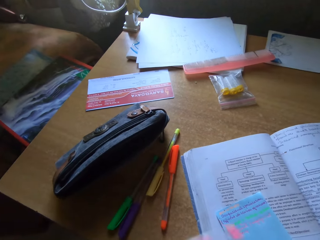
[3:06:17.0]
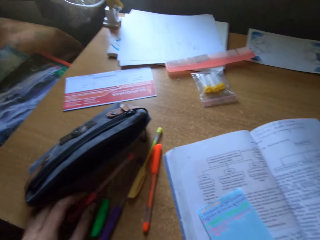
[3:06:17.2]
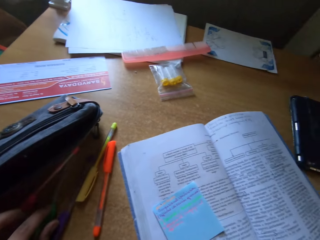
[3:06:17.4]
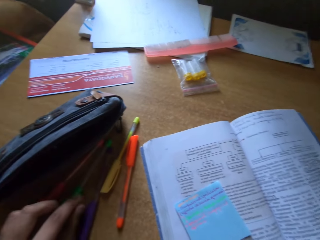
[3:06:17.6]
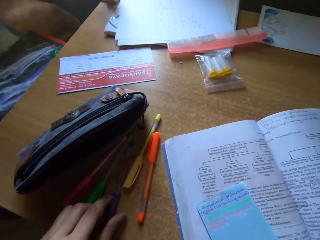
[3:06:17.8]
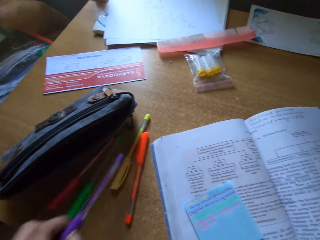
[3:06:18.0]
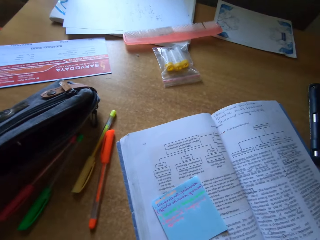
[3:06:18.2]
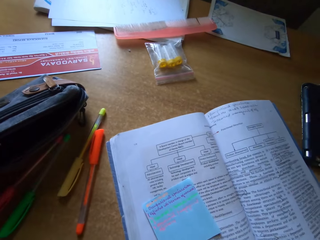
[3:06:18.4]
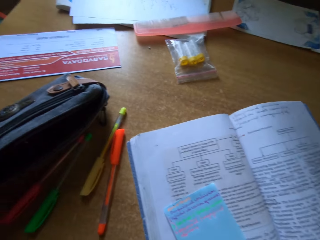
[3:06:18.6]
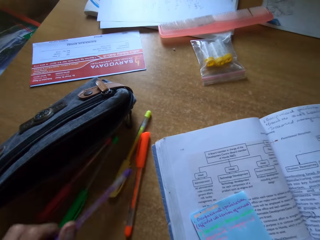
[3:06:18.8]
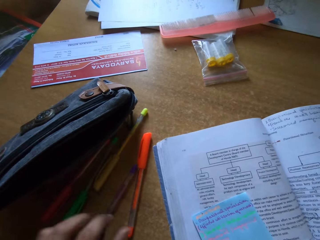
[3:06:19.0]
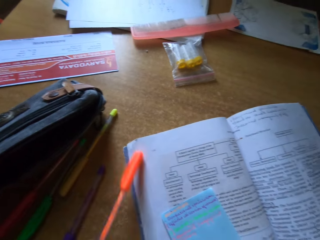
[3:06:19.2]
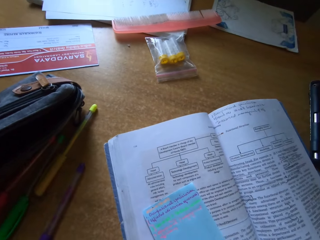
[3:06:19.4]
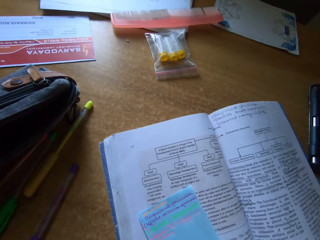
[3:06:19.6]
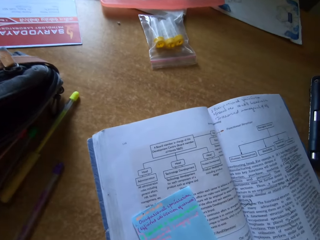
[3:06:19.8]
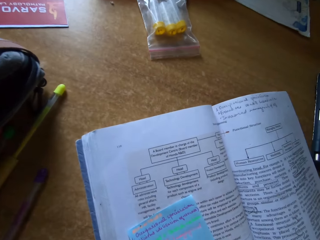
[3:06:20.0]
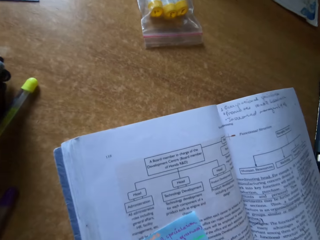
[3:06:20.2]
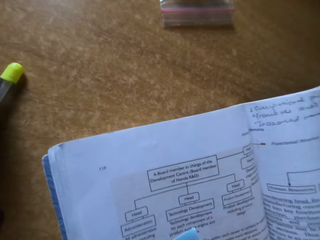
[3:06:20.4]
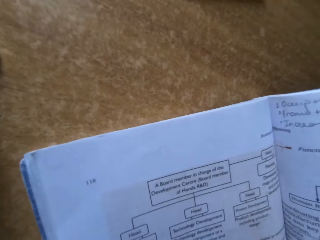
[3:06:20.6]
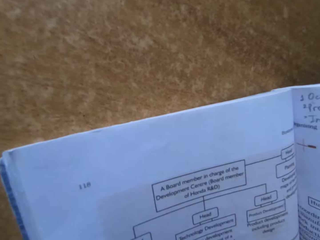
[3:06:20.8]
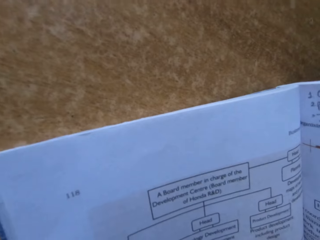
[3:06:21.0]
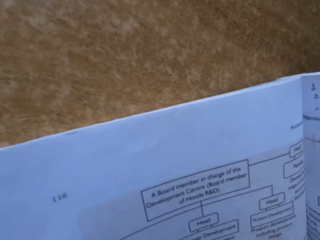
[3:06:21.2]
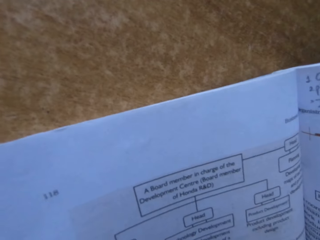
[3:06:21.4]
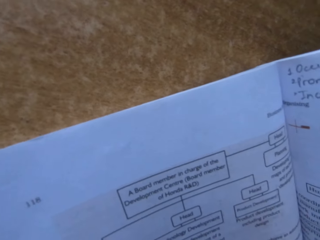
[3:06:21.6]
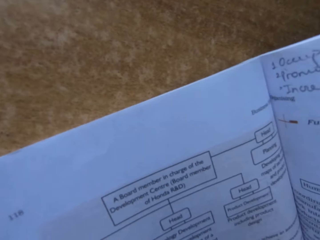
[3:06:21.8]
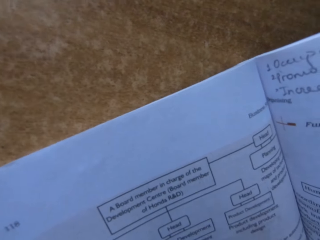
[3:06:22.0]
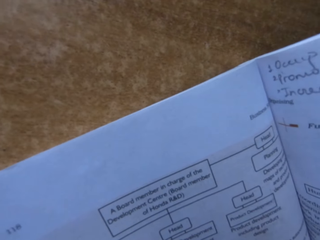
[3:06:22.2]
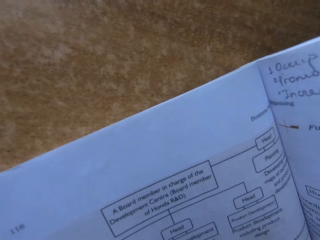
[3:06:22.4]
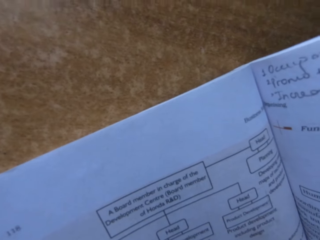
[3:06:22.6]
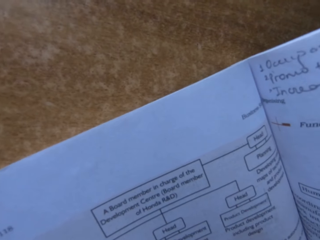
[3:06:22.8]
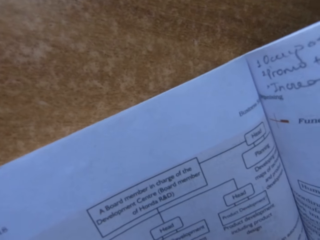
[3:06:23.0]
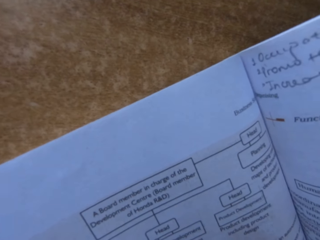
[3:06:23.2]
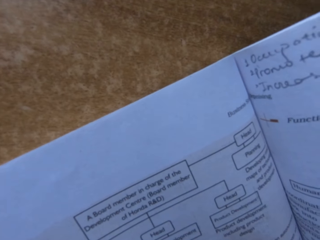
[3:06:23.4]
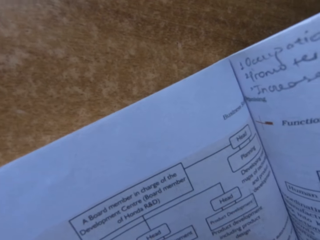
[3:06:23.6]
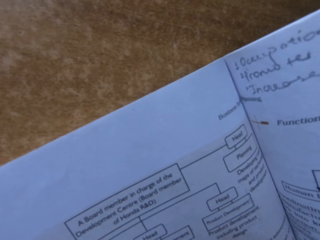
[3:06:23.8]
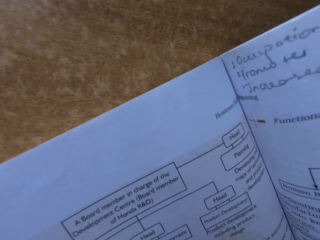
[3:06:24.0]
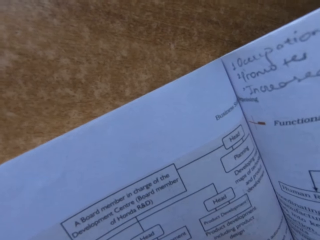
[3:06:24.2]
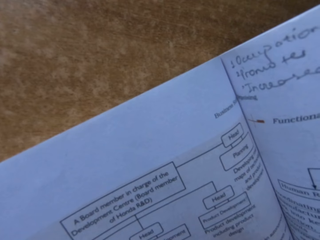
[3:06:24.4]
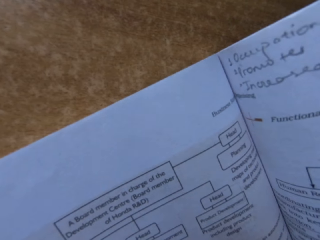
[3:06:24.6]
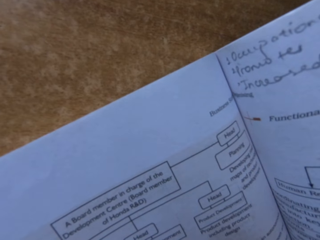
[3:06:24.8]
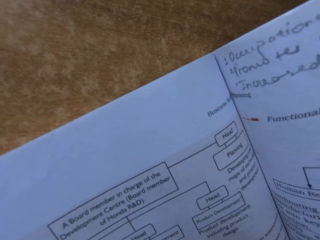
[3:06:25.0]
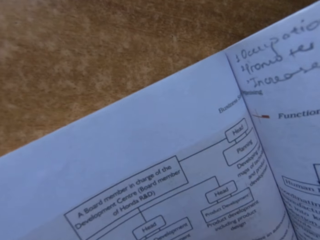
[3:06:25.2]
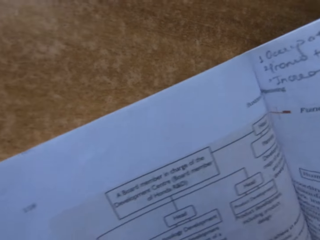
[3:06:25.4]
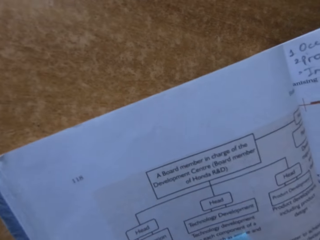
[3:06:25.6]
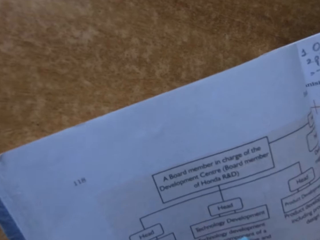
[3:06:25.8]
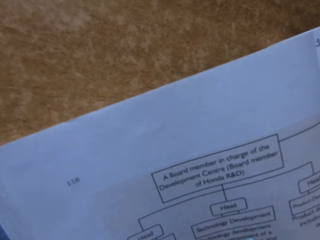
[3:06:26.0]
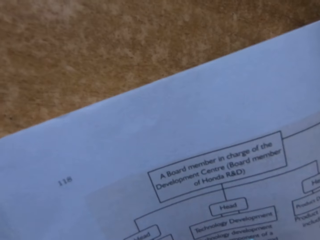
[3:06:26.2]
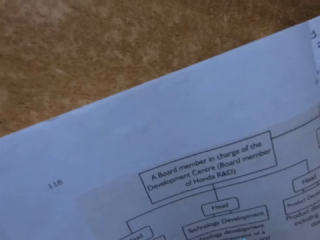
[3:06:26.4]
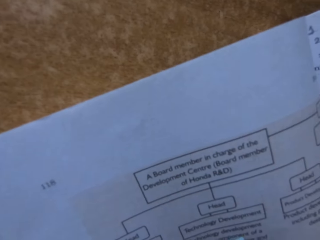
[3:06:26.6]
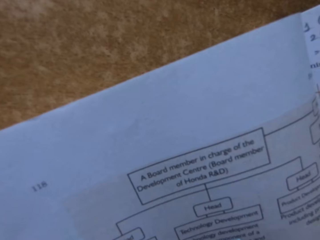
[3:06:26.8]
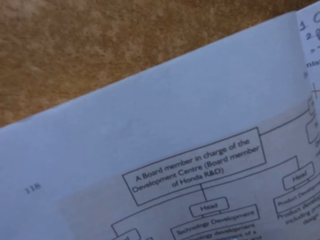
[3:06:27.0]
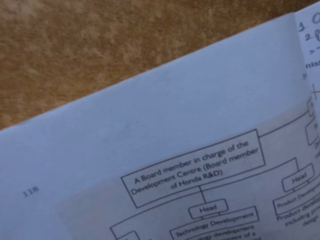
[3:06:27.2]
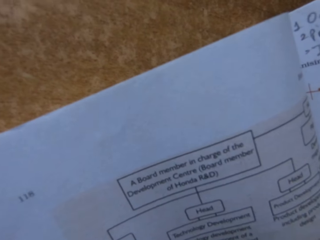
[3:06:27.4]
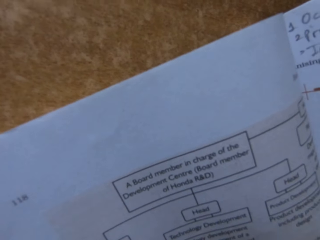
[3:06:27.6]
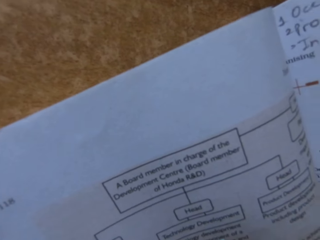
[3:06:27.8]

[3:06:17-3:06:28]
The camera wearer puts the pen on the table. They pick up the pen from the table. They put the pen on the table. They pick up the pen from the table. They write on the paper. They read the book.

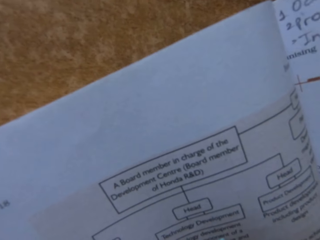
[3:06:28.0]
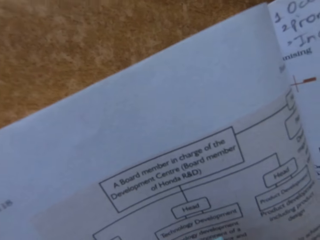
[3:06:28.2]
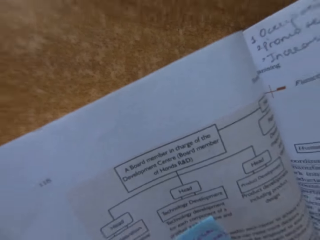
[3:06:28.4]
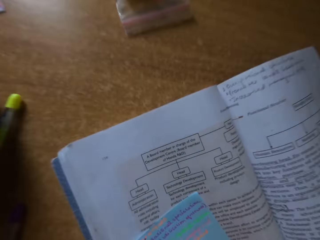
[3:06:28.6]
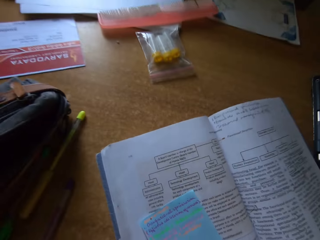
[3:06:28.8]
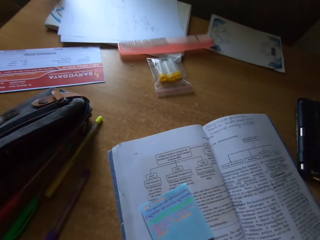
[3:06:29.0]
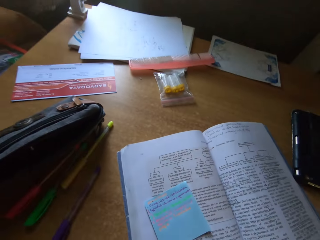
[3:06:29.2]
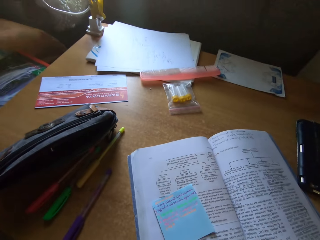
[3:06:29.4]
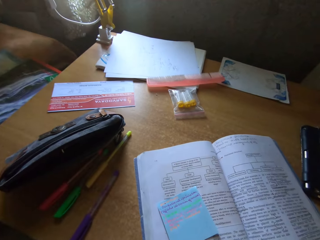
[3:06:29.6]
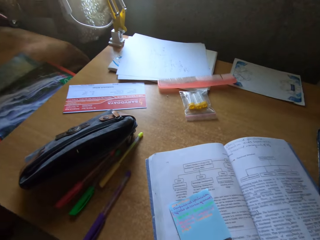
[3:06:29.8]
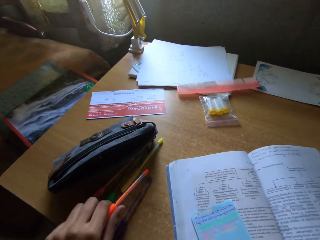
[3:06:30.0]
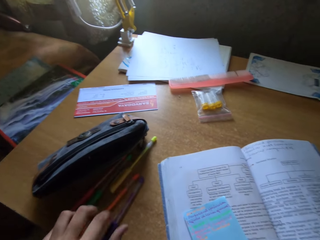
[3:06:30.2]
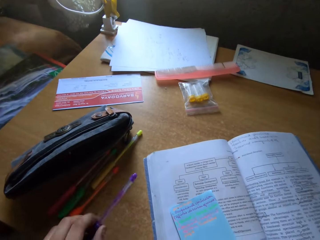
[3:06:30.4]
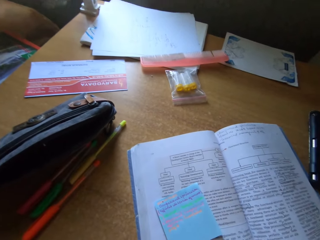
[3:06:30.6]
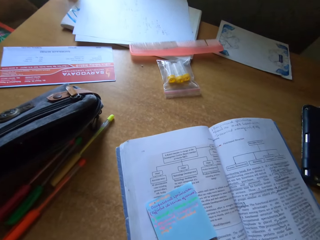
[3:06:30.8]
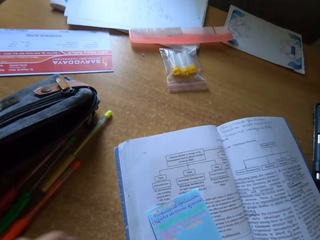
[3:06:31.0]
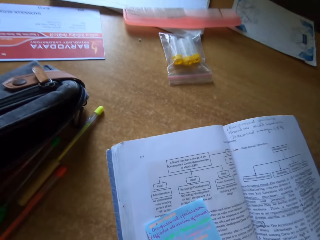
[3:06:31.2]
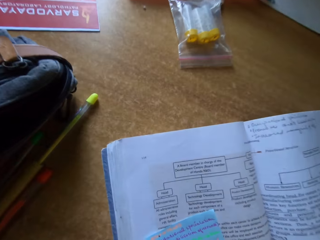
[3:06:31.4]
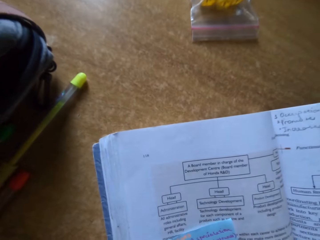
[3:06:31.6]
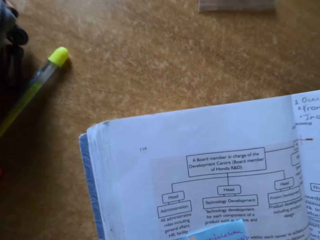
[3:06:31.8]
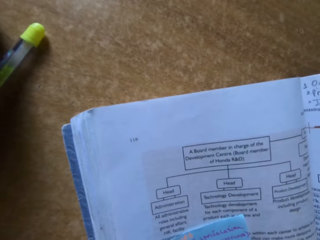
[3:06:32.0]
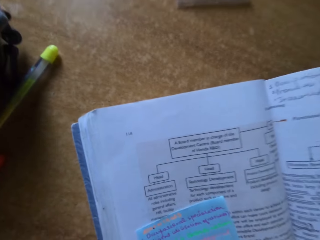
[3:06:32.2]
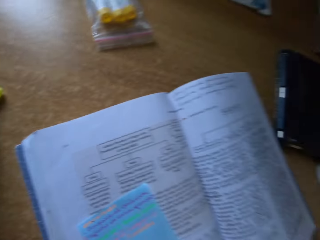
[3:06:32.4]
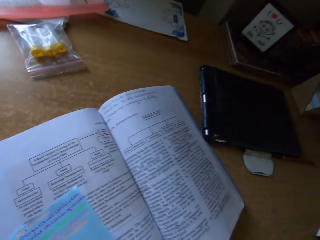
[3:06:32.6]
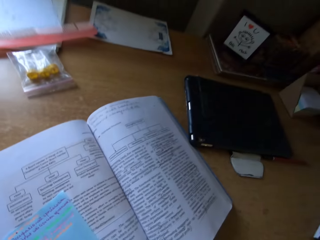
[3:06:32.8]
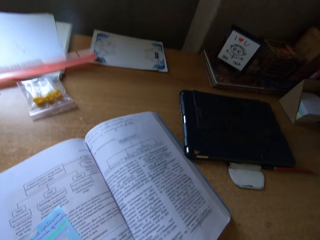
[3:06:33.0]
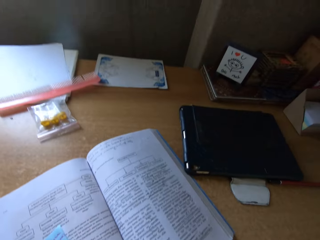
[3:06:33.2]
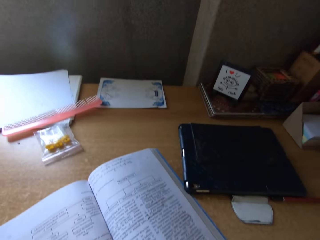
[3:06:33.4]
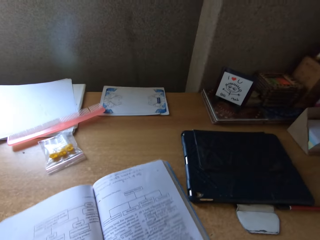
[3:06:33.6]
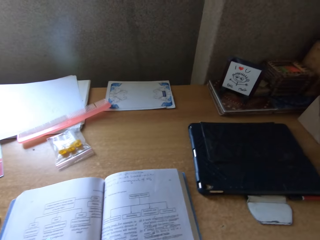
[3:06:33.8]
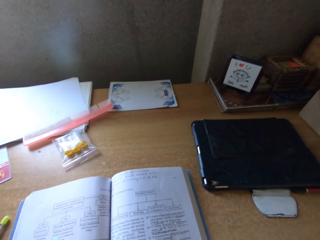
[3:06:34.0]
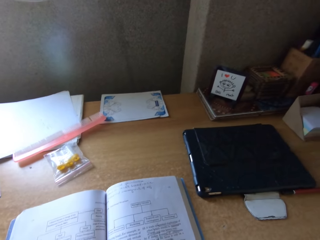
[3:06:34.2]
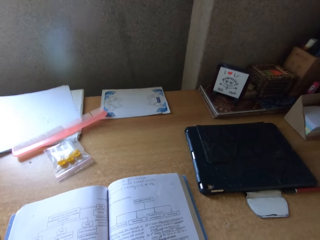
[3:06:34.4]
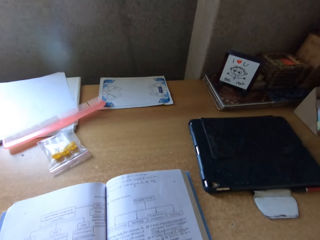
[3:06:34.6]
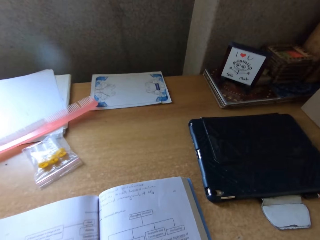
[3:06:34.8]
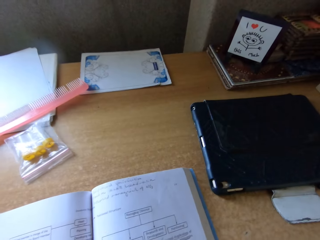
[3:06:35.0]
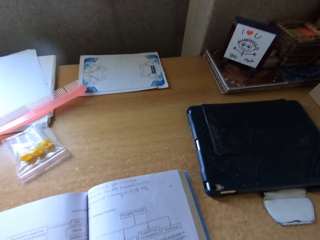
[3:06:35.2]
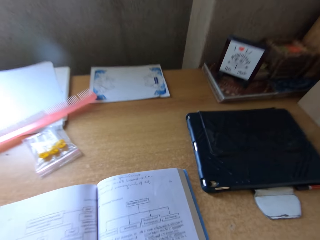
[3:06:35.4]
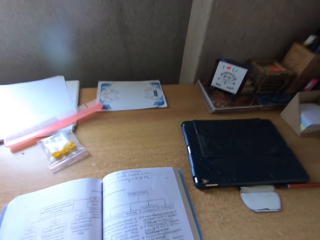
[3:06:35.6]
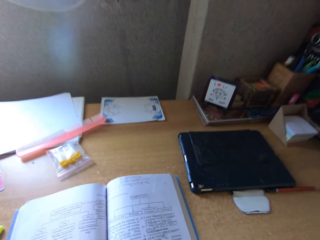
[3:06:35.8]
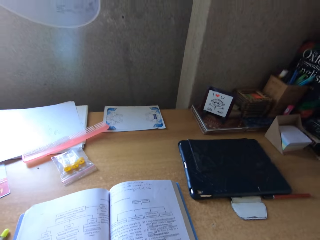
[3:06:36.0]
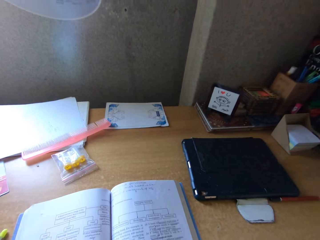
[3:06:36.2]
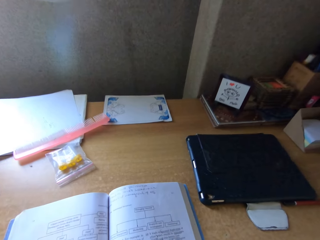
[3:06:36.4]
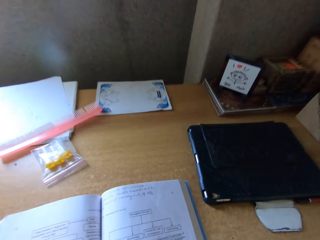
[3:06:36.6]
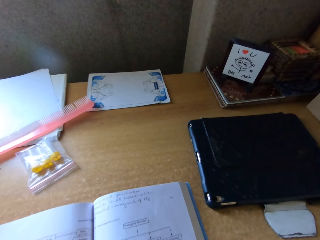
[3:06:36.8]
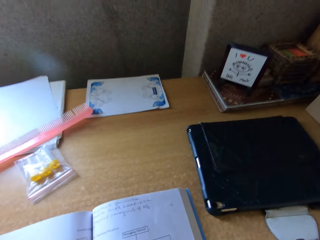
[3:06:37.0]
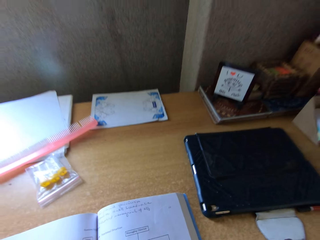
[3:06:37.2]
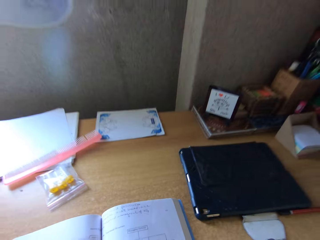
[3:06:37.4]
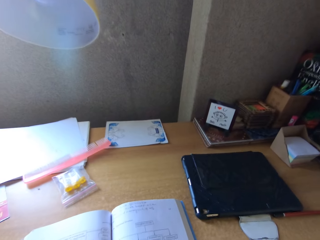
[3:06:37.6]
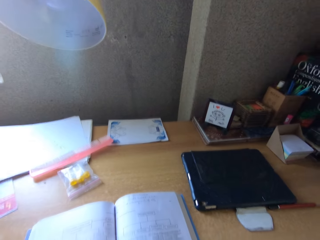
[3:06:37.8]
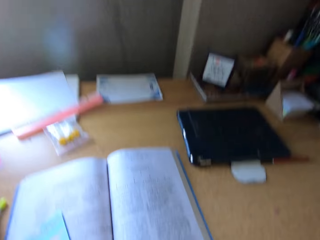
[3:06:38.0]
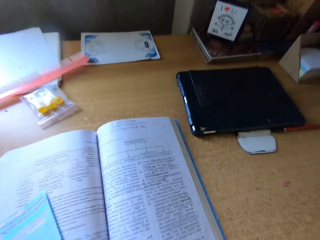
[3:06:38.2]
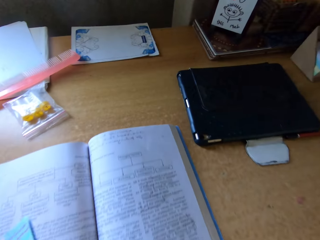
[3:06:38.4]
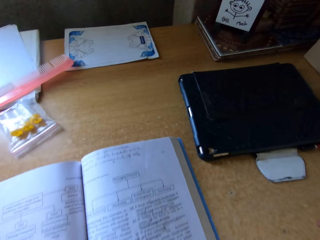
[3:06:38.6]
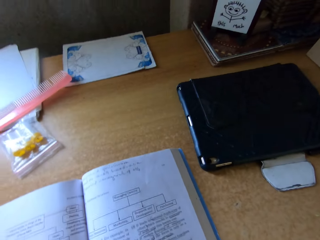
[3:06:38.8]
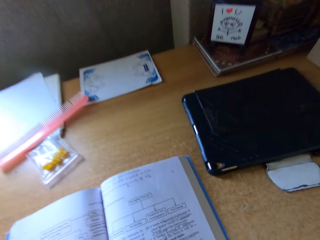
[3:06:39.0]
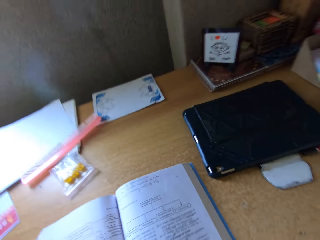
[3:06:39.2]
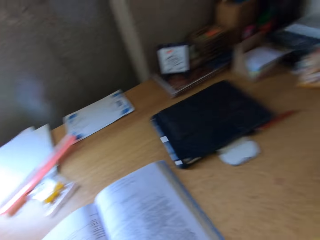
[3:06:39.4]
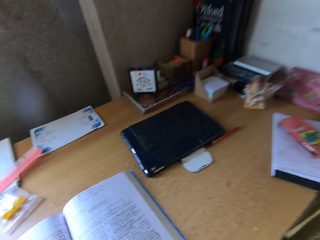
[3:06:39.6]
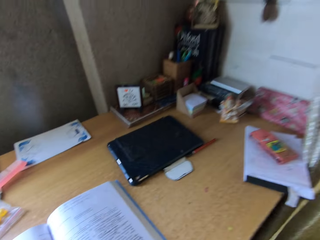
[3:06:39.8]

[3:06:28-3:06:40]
The camera wearer puts the pen on the table. They pick up the pen from the table. They read the book. They move the book on the table.
